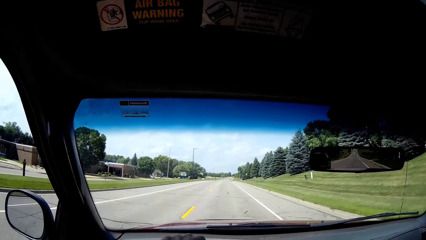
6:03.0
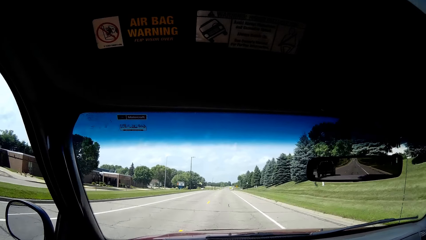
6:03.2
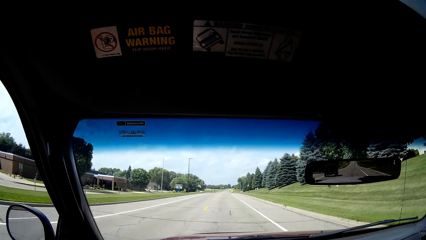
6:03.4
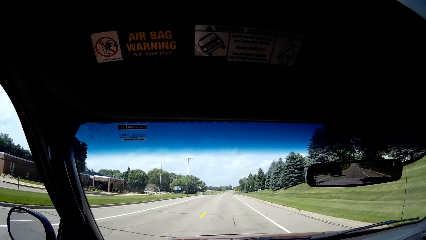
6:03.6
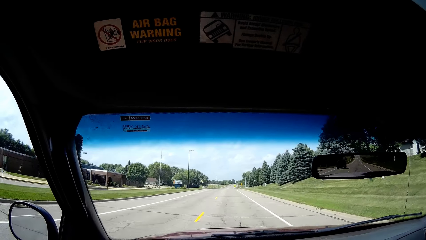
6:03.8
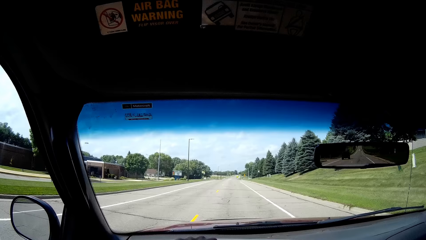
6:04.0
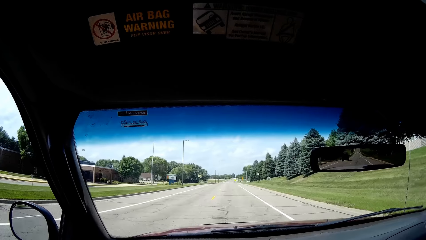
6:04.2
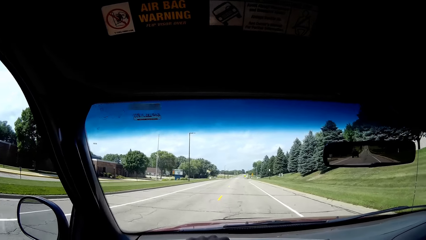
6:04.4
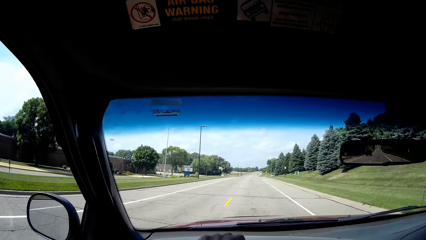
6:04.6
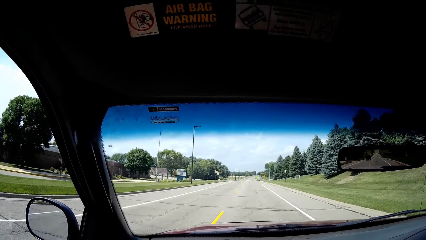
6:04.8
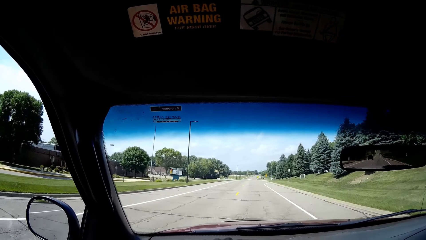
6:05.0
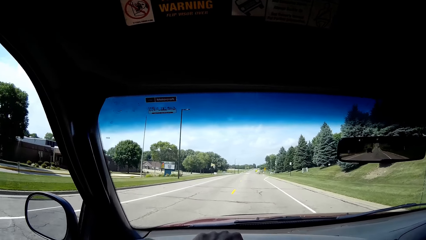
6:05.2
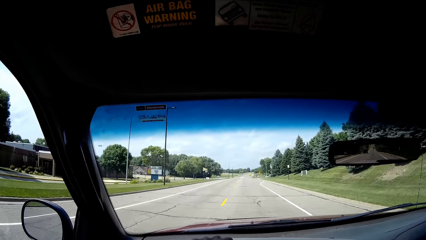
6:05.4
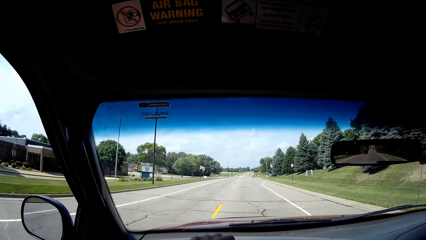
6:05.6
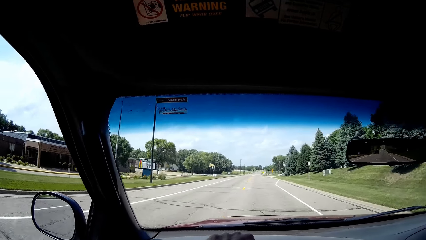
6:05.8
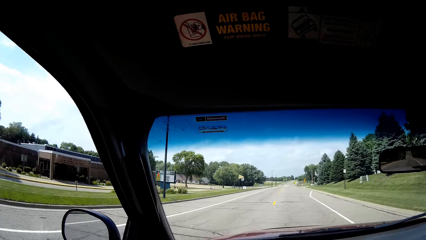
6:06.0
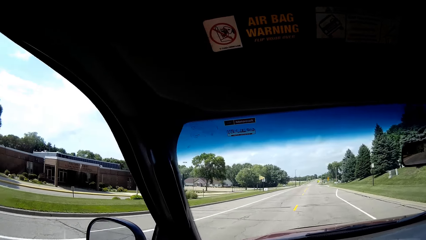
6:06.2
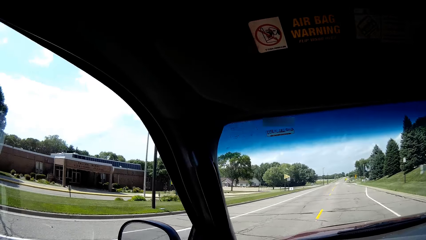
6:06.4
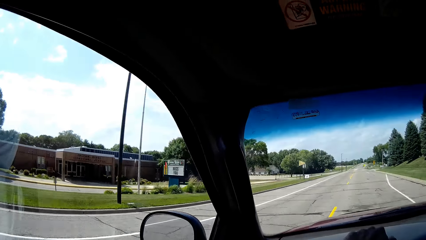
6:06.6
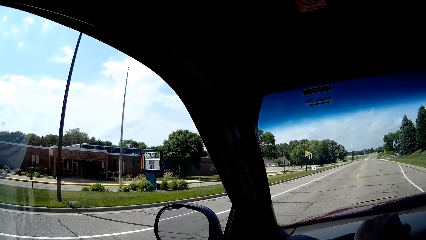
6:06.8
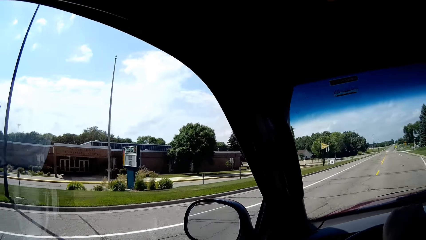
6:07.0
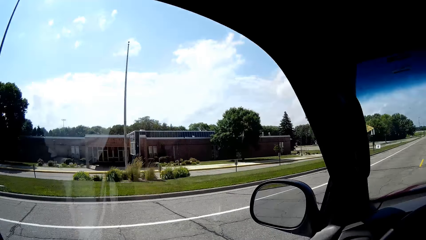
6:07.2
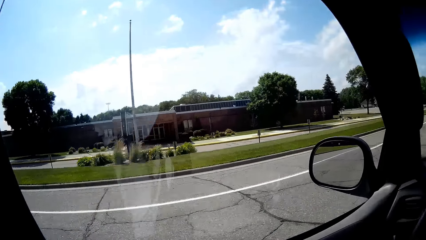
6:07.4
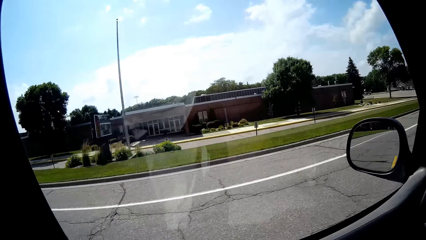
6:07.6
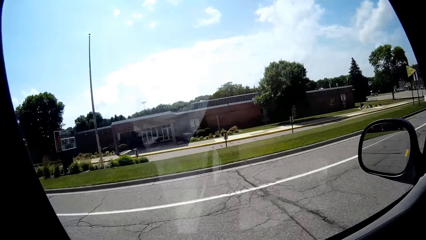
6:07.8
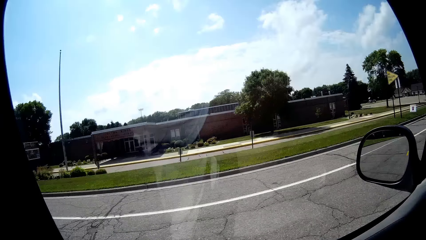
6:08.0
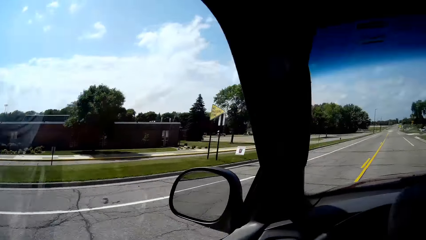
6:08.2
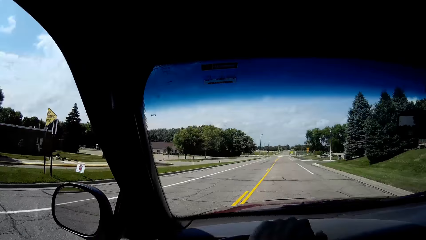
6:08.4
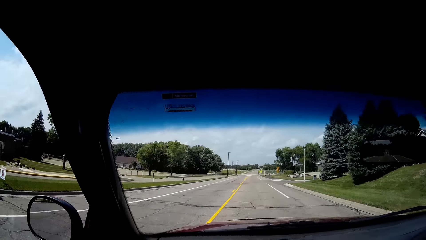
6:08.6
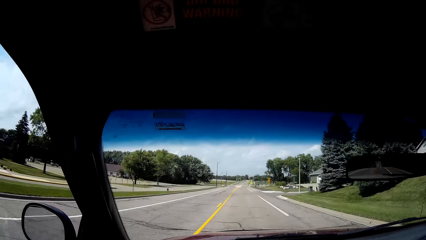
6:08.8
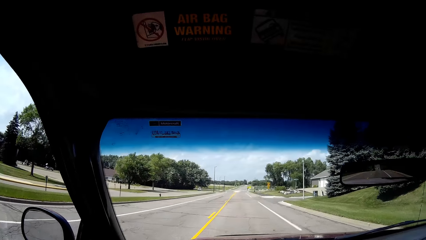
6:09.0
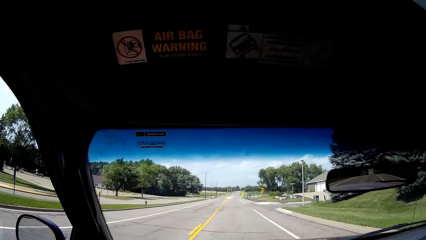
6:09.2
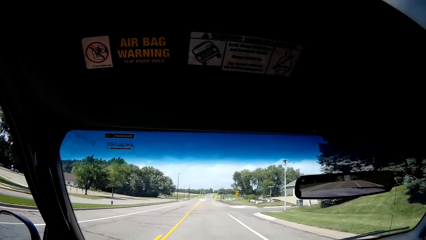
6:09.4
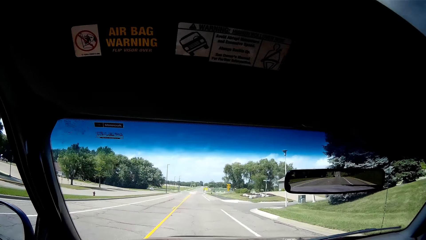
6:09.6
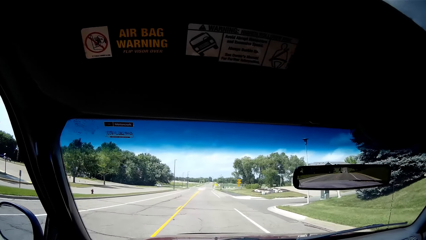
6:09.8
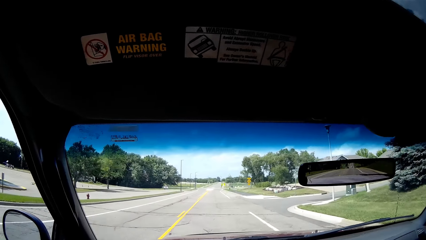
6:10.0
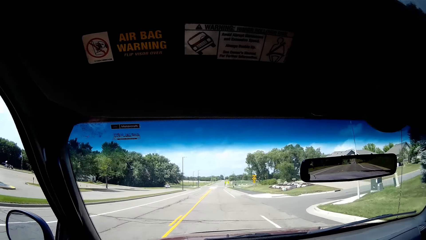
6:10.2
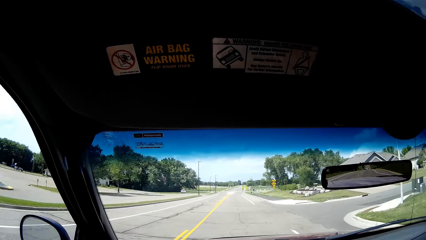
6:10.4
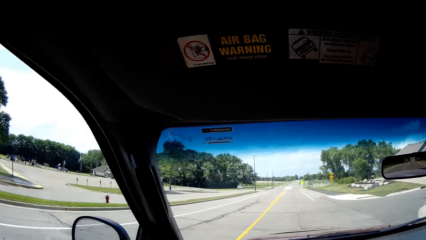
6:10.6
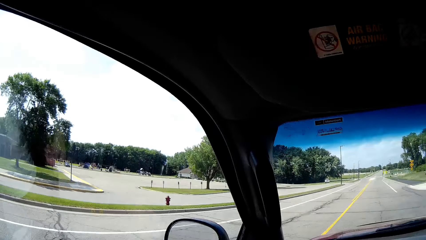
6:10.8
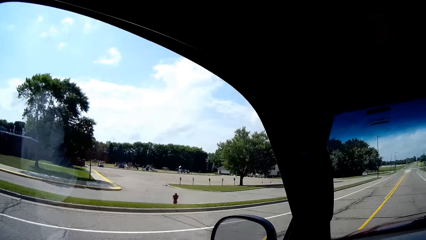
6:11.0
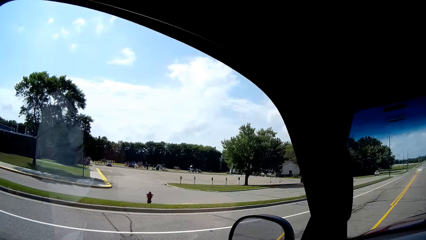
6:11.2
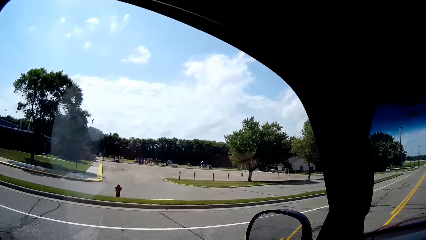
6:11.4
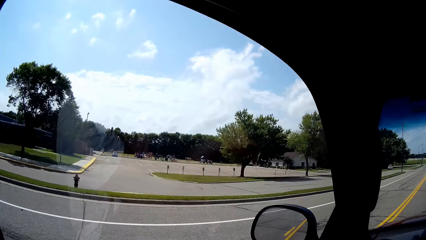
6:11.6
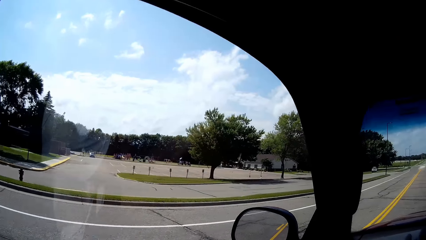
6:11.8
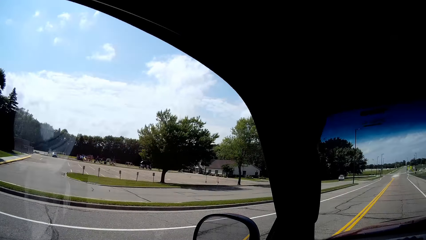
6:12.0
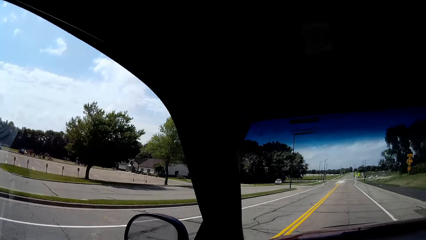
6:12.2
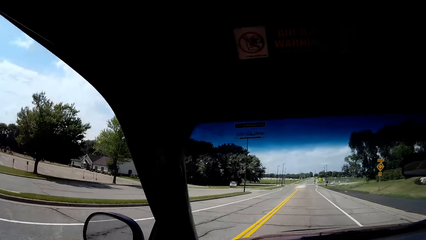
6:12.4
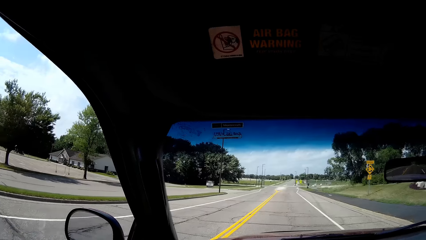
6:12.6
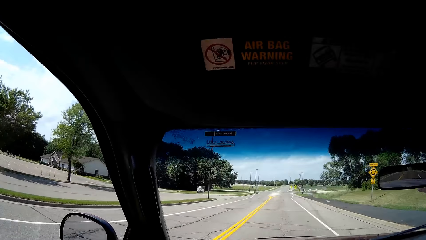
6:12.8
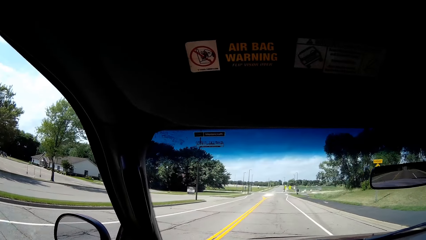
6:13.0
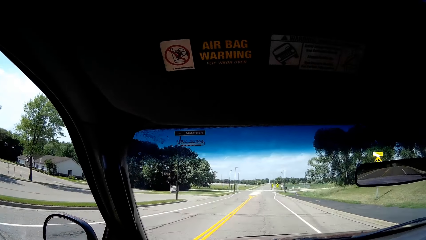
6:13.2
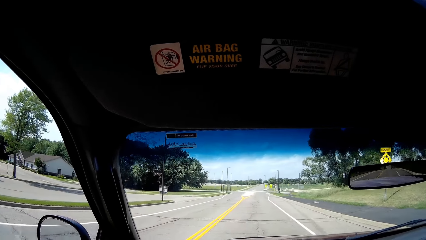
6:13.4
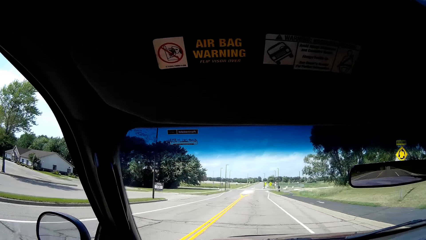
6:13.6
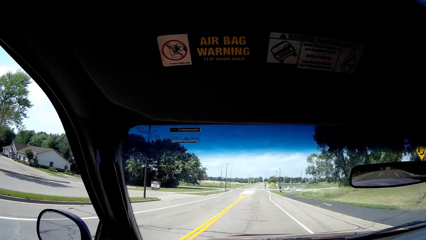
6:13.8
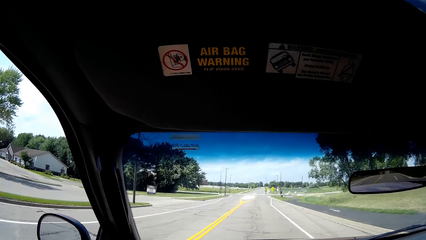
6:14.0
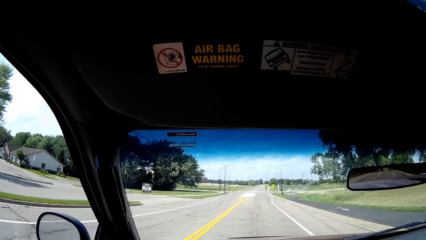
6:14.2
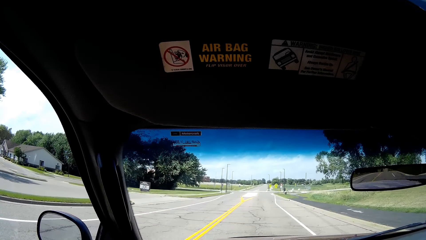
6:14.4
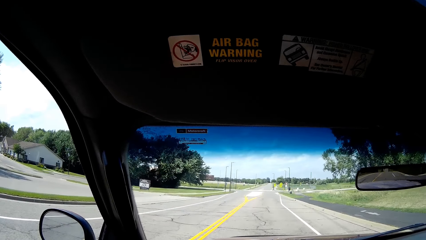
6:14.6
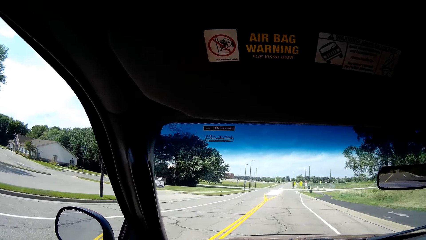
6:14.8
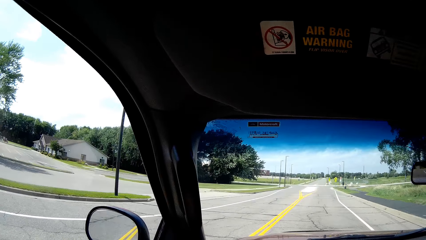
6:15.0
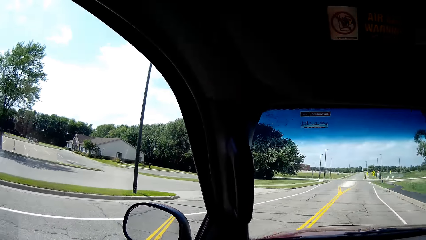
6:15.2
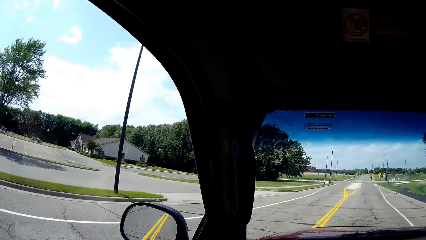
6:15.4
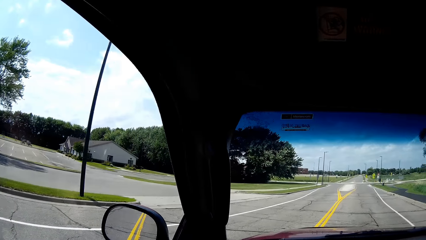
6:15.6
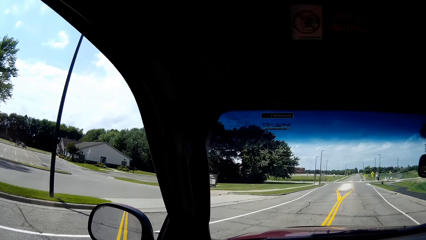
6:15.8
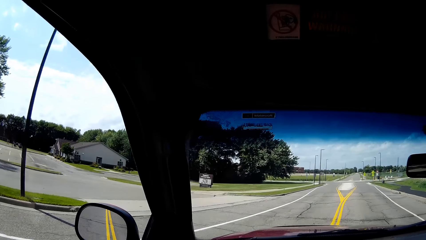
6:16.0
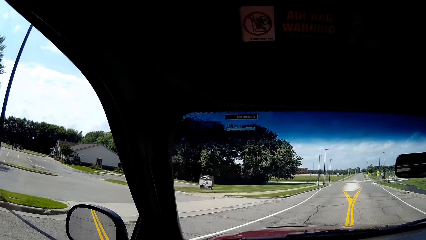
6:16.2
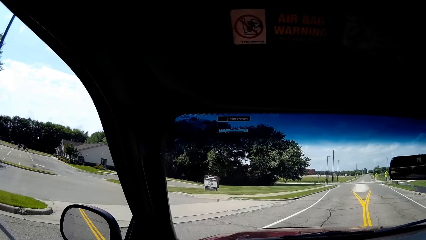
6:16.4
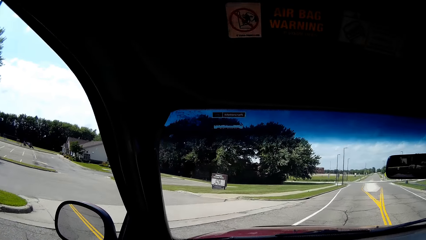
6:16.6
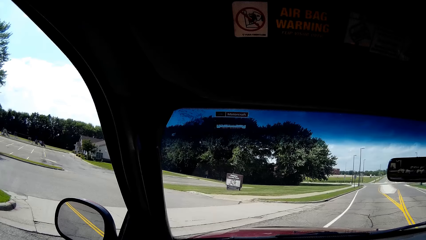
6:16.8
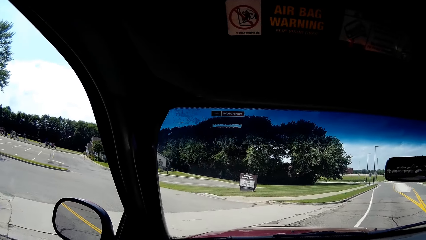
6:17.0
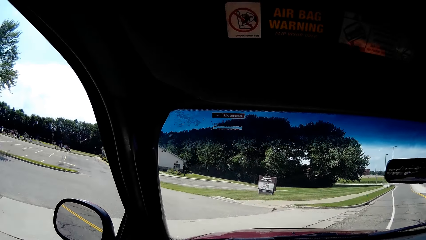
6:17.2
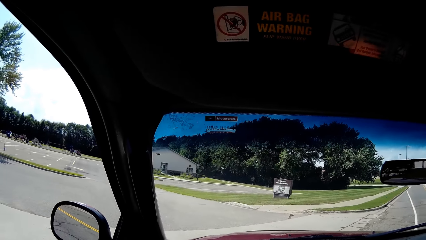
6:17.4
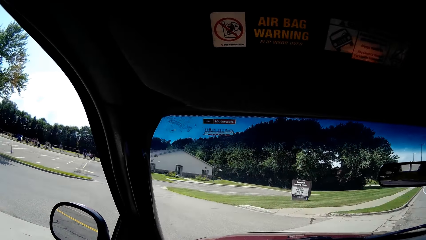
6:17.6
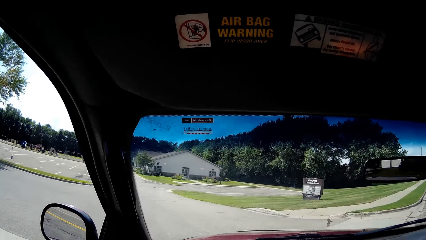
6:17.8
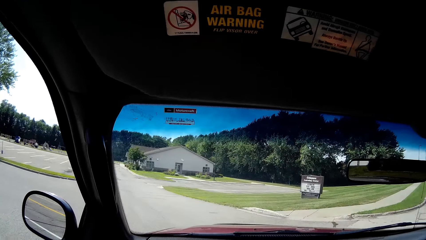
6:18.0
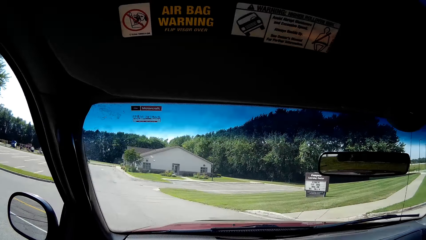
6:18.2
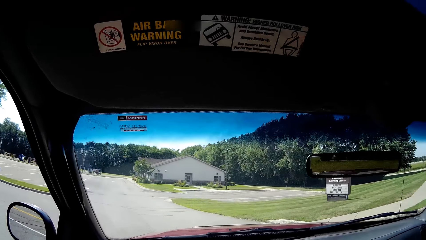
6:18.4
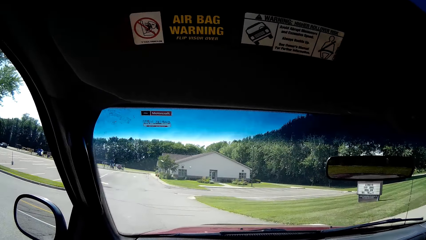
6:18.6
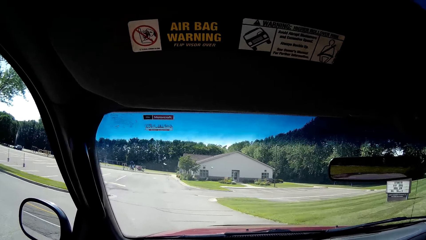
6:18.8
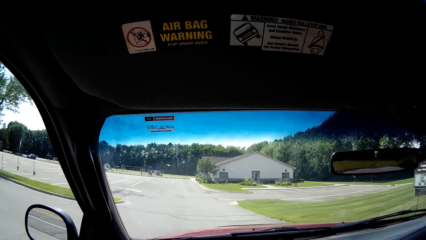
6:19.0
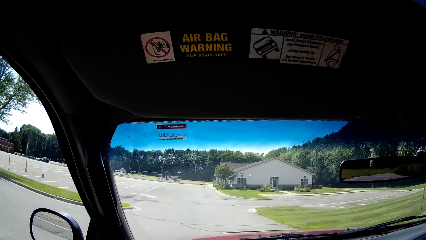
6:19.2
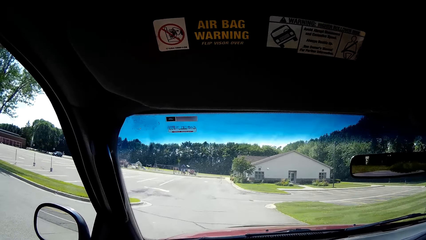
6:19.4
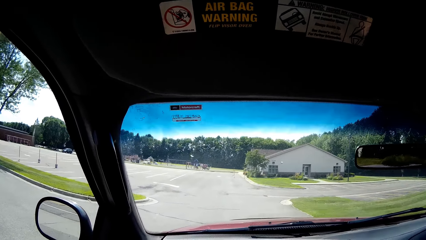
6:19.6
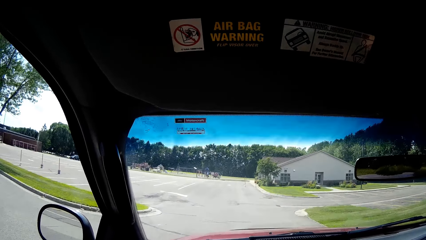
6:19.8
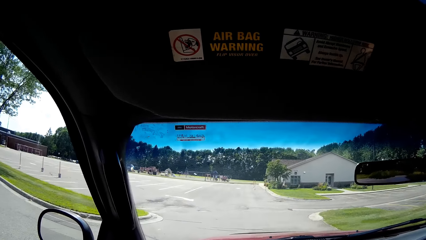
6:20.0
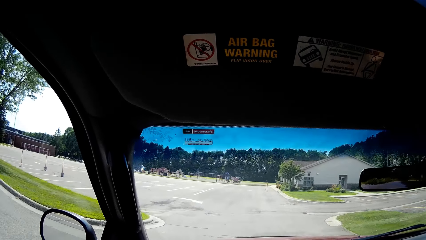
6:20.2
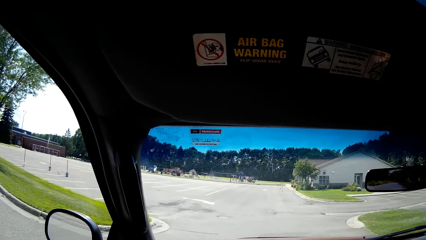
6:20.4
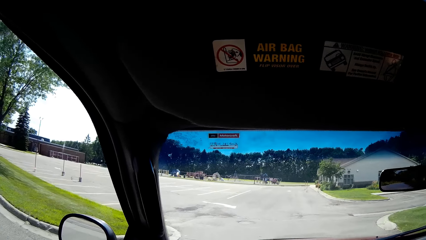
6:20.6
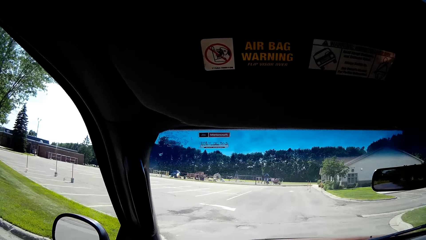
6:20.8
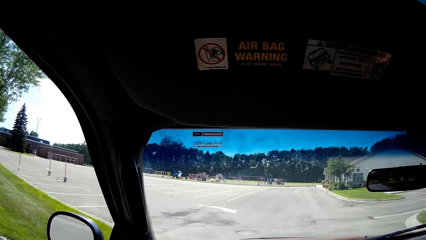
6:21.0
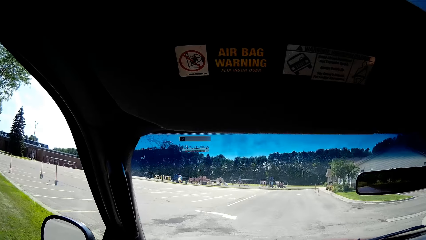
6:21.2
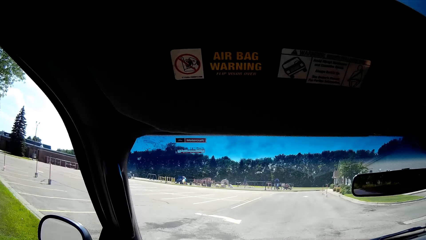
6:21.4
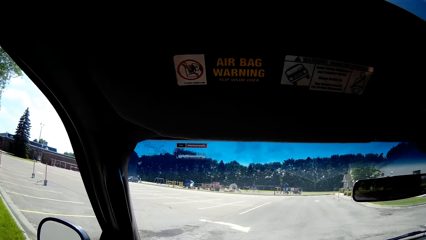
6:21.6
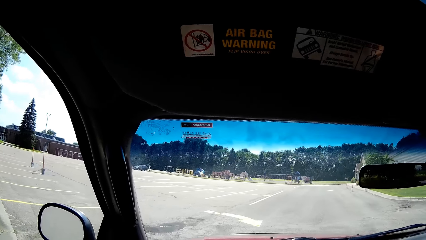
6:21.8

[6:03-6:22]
The camera wearer converses. They turn left. They interact with a man.
